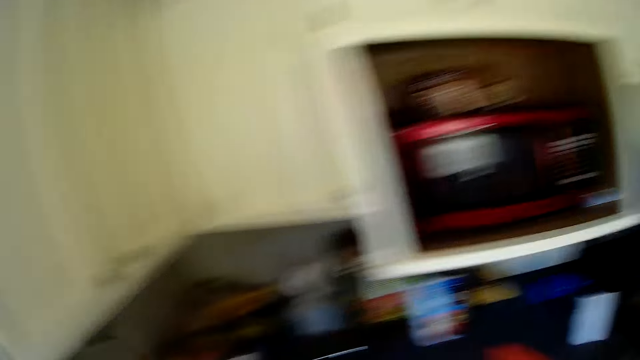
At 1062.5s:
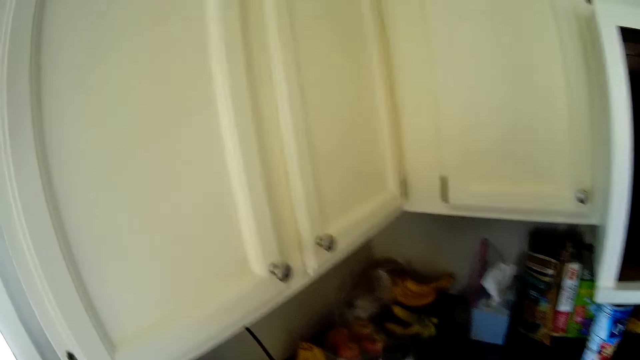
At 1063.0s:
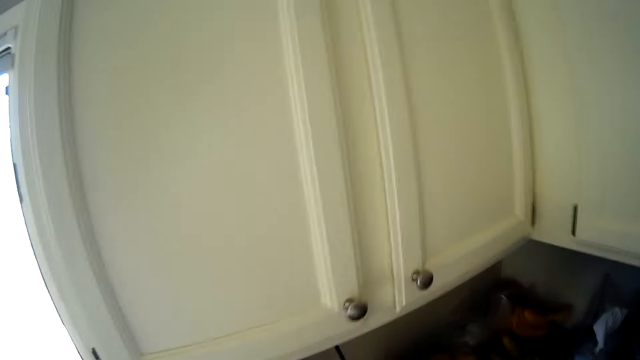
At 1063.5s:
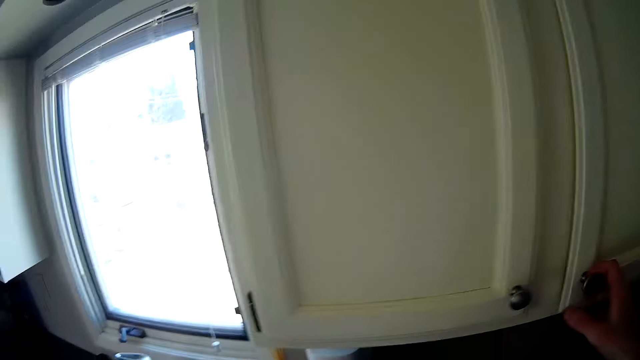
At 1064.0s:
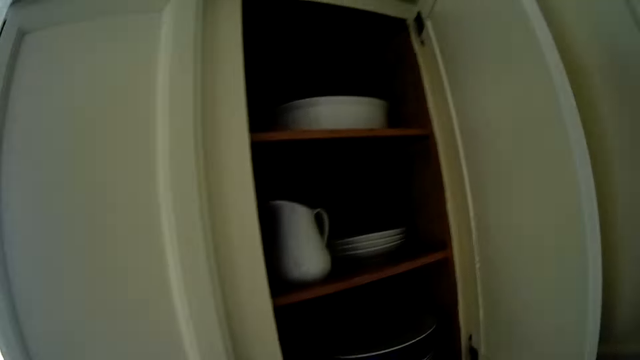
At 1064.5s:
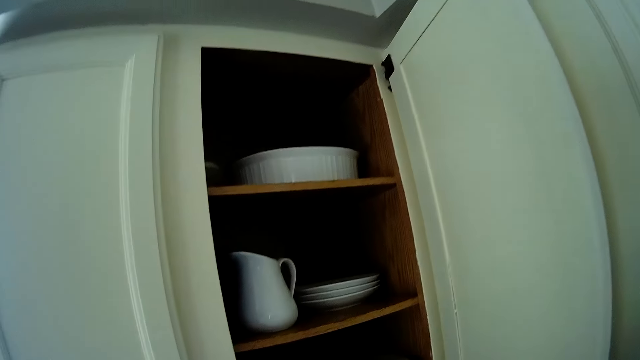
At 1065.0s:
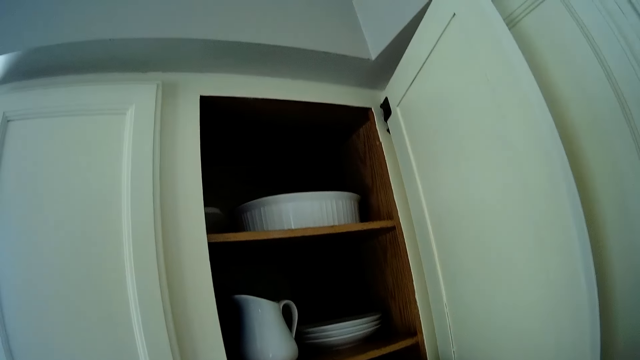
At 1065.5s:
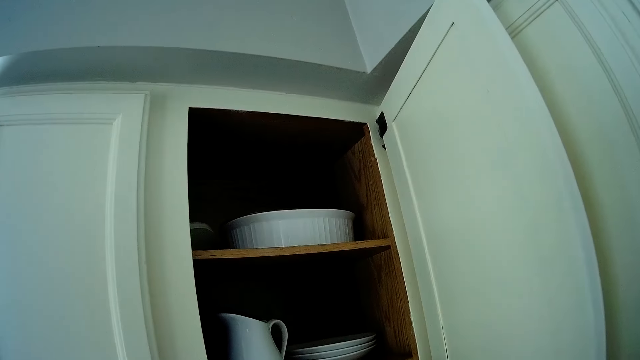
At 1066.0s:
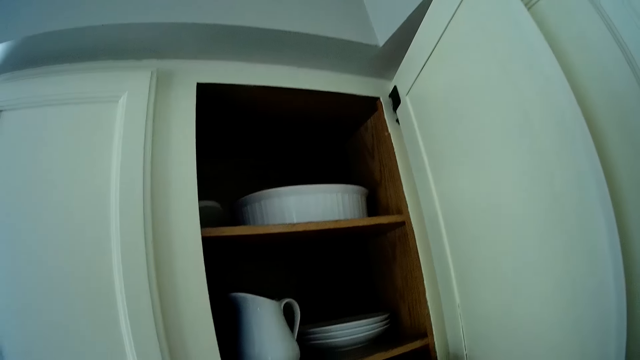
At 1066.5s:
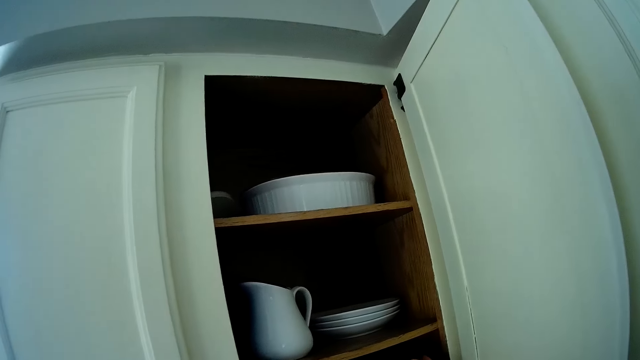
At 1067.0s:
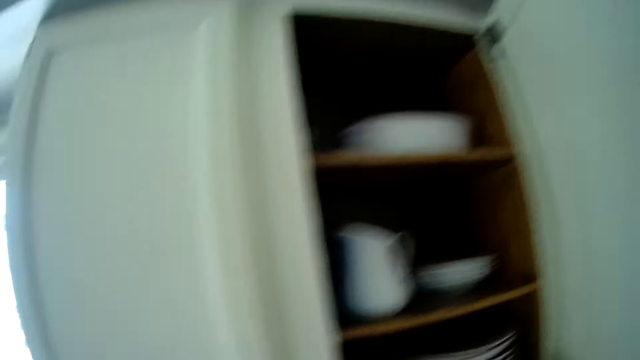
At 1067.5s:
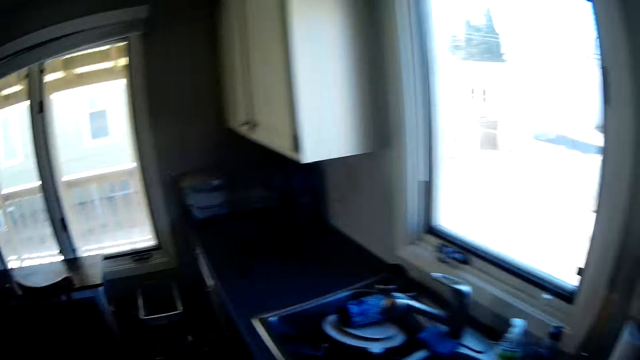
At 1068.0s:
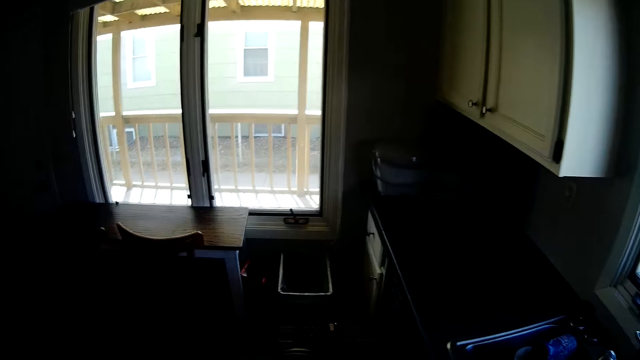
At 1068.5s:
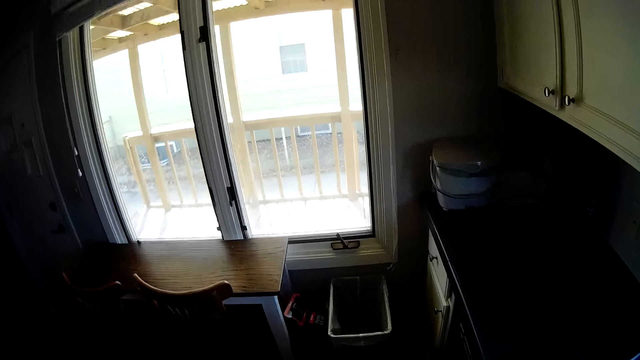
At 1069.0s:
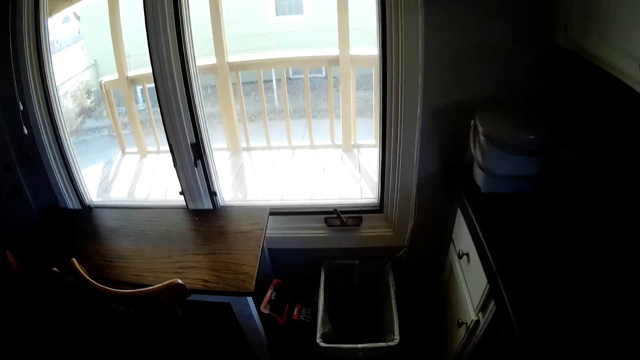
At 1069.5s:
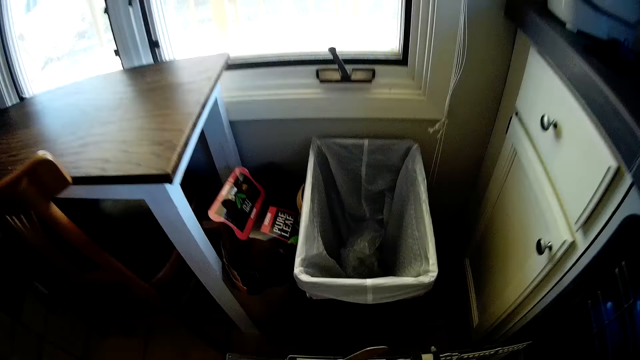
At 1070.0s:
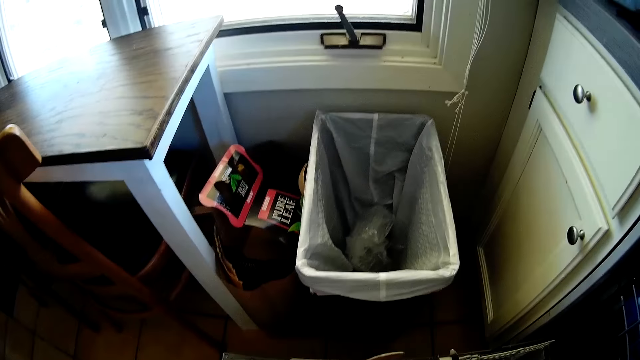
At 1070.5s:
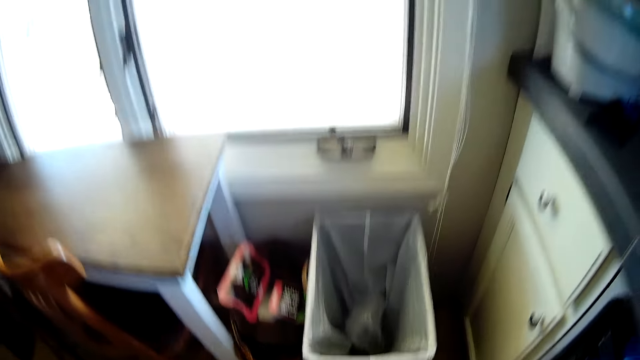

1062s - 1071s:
The camera wearer opens a kitchen cabinet or cupboard with his right hand. He stares in the kitchen cupboard. He moves around the kitchen.

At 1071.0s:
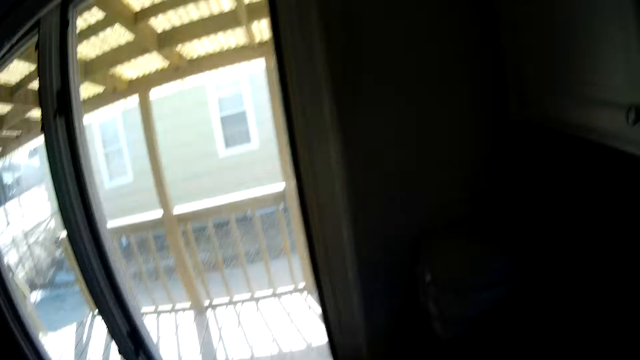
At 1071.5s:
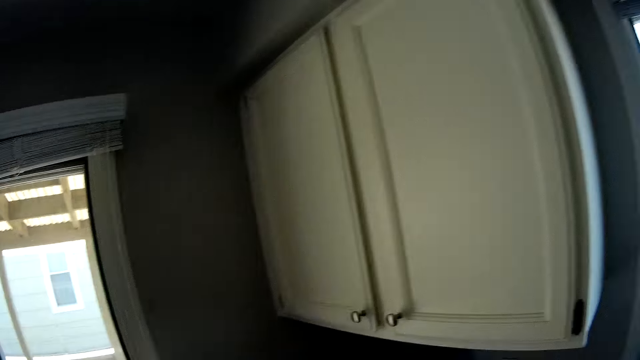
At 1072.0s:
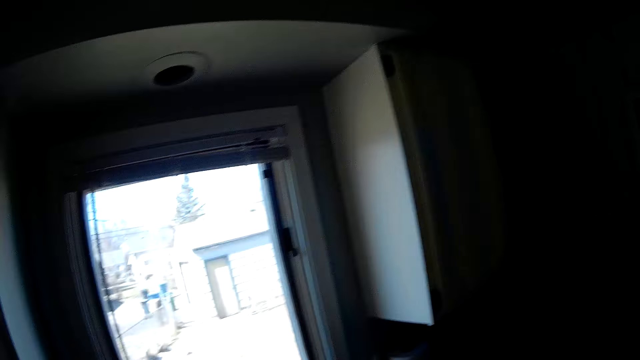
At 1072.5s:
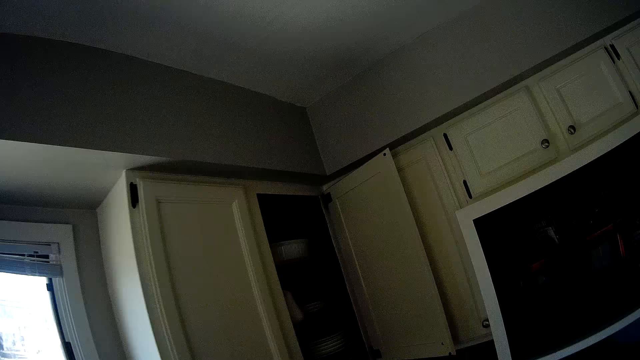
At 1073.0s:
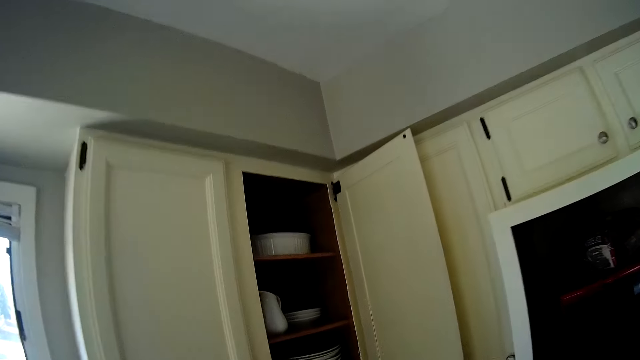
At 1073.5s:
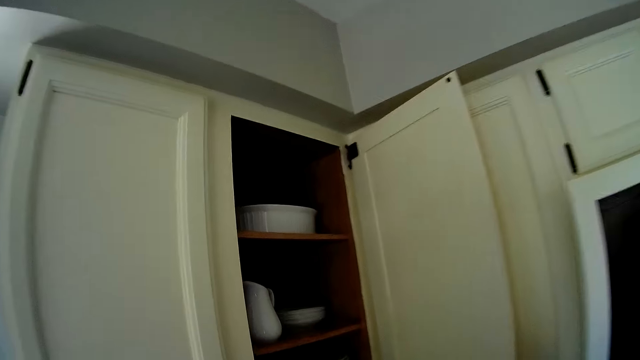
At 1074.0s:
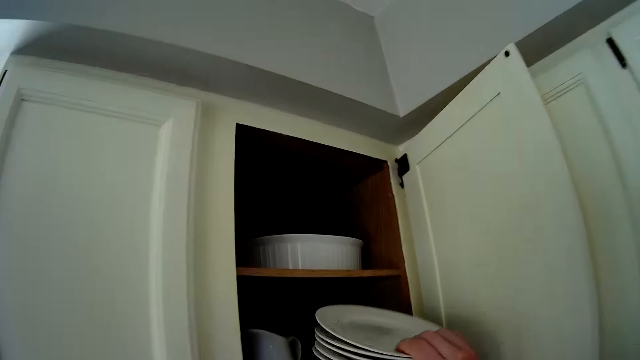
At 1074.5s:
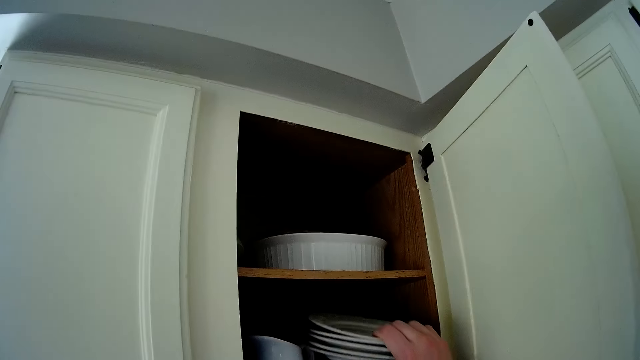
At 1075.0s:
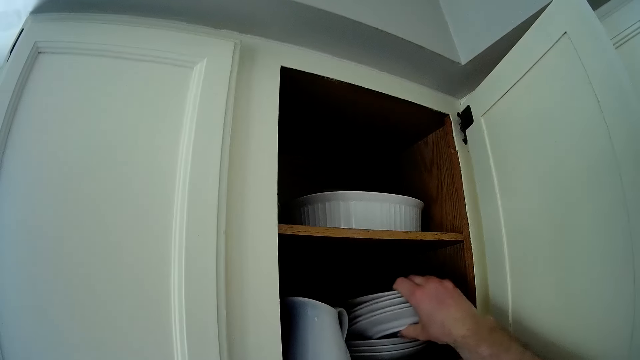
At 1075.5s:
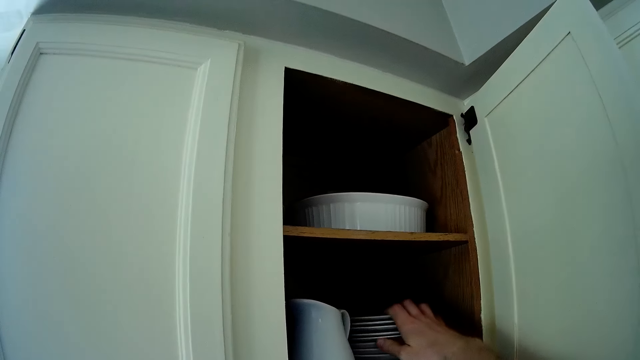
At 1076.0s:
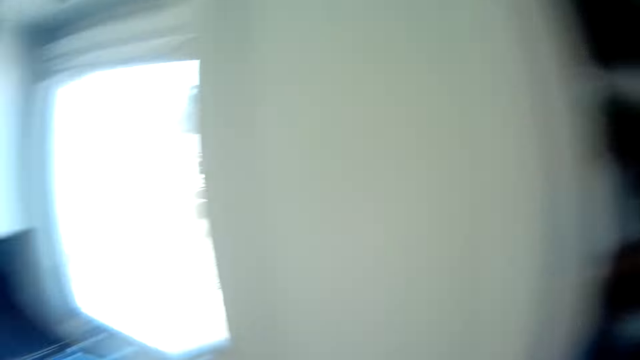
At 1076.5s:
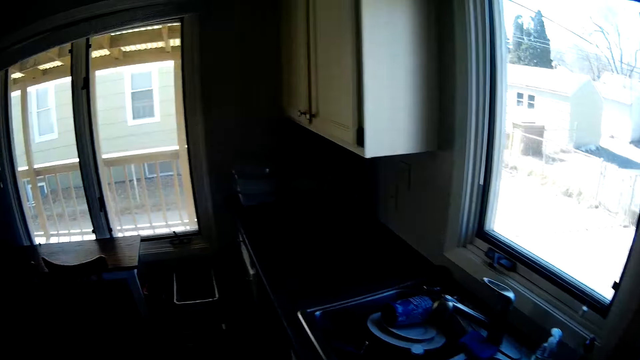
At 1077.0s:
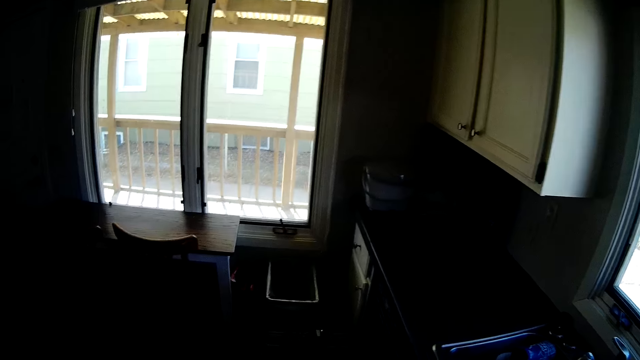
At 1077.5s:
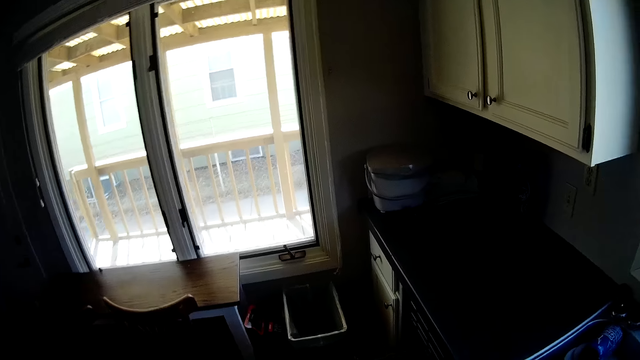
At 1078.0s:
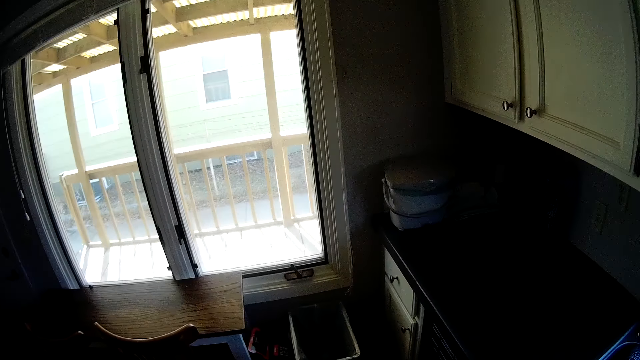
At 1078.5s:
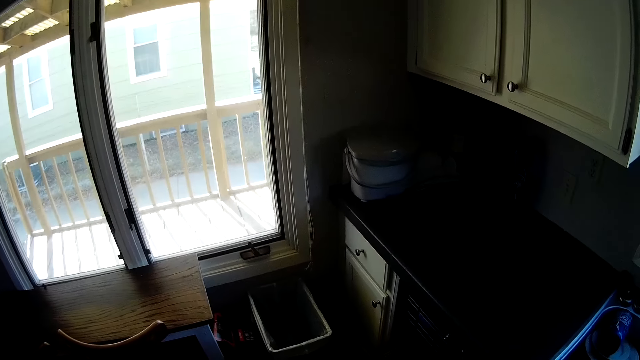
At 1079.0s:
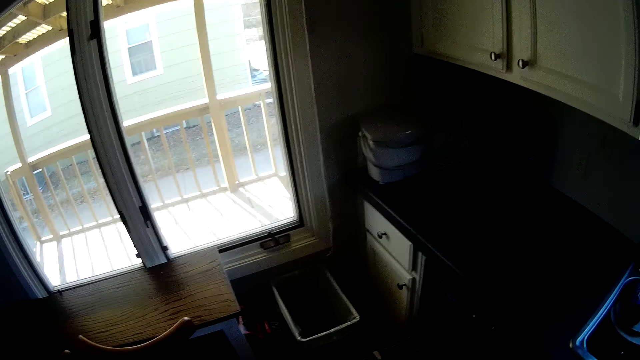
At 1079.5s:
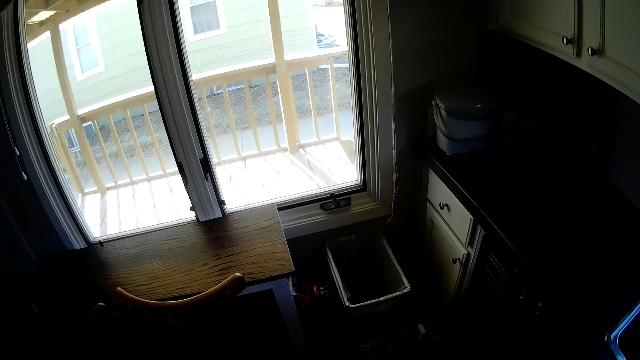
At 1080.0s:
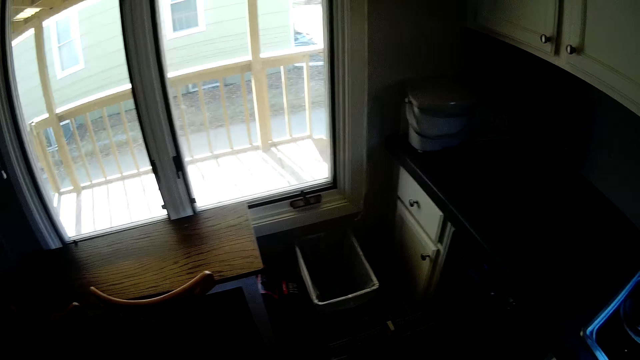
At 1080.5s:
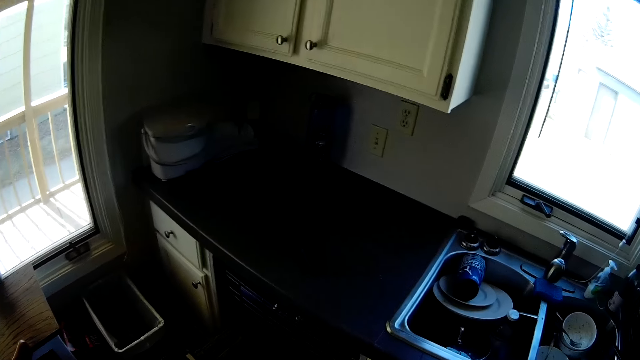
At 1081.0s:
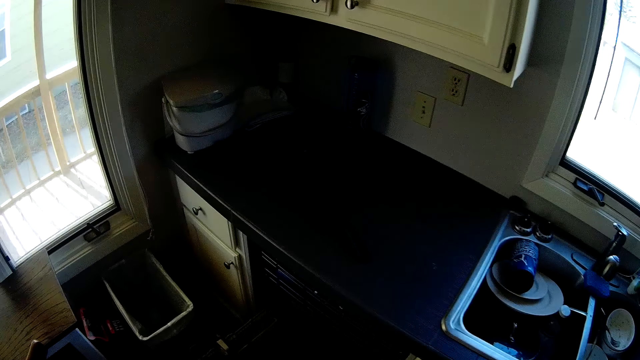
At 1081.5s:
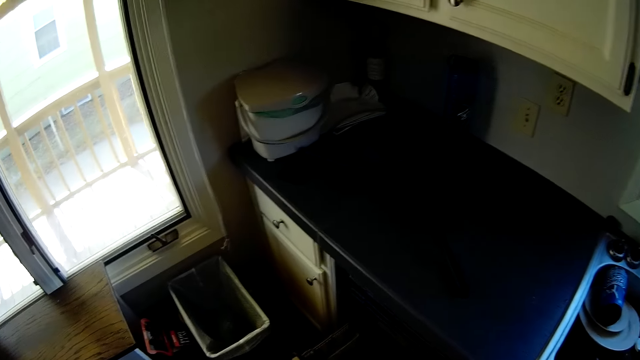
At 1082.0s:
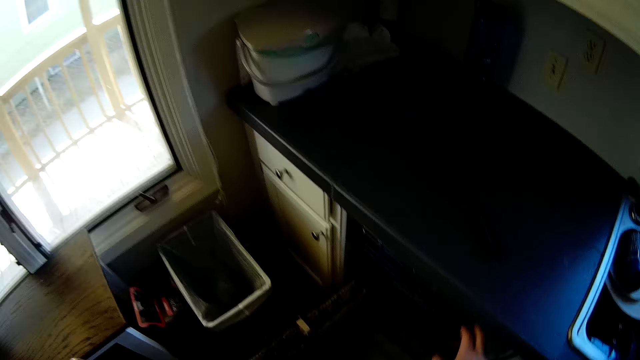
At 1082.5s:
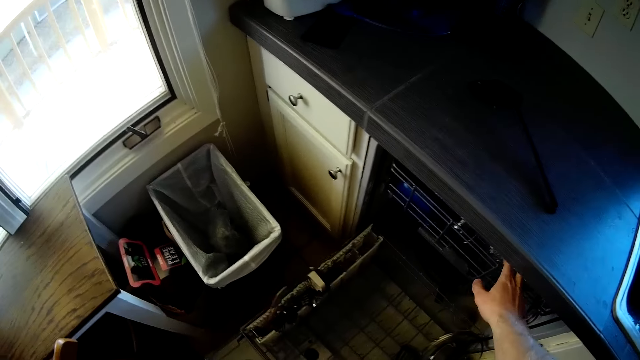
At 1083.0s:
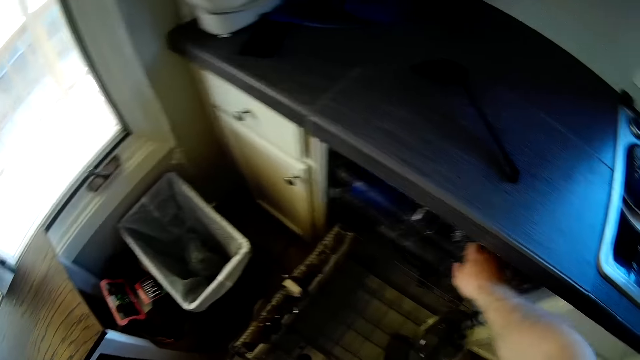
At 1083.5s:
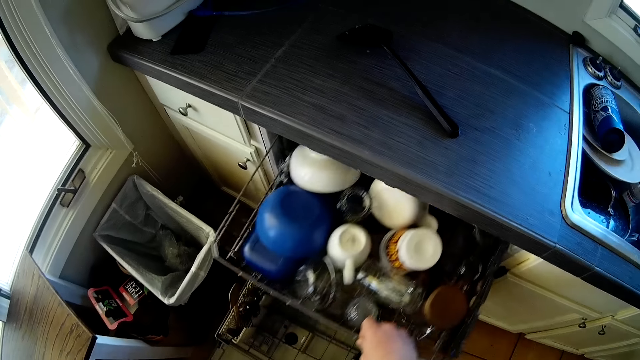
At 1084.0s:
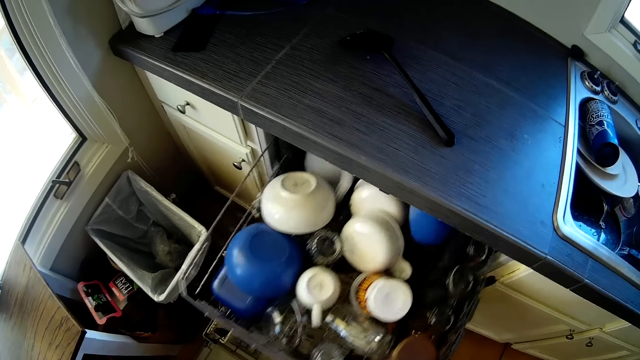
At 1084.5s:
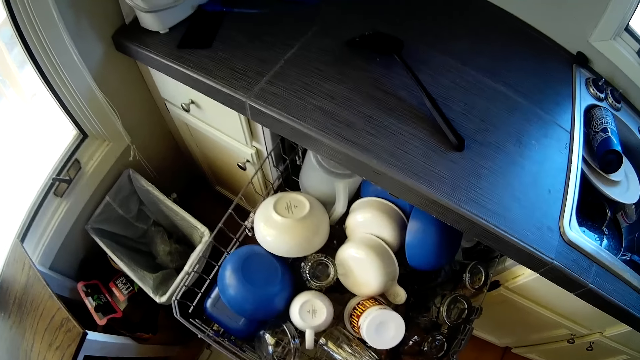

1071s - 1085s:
The camera wearer puts some plates into the kitchen cabinet with his right hand. He moves around the kitchen. He stares around the kitchen. He opens a utensils drawer with his right hand.
